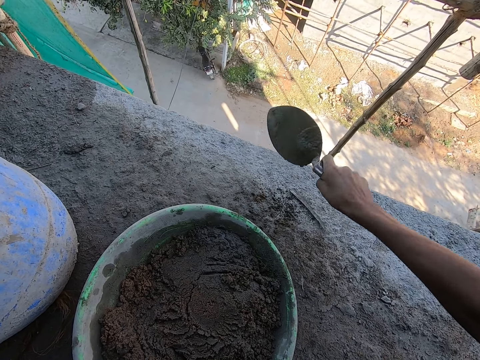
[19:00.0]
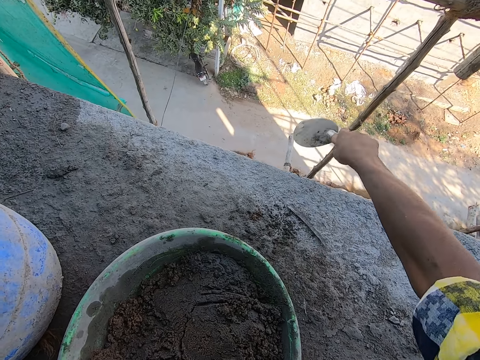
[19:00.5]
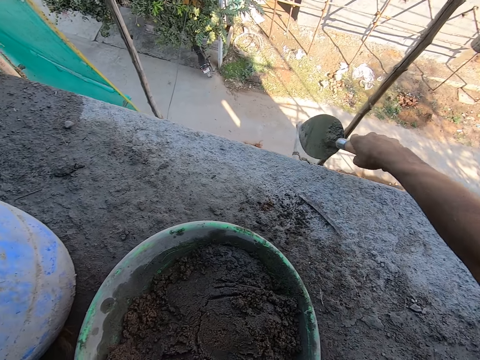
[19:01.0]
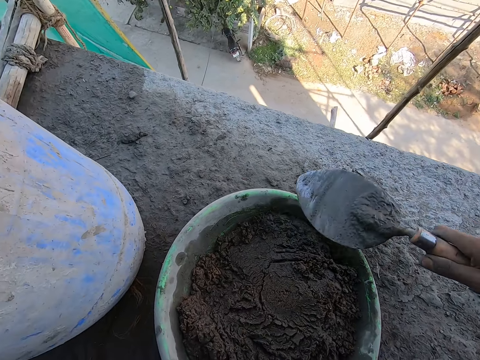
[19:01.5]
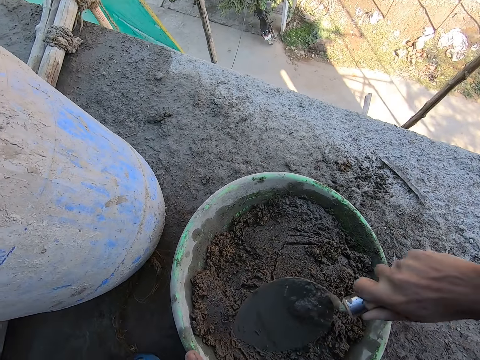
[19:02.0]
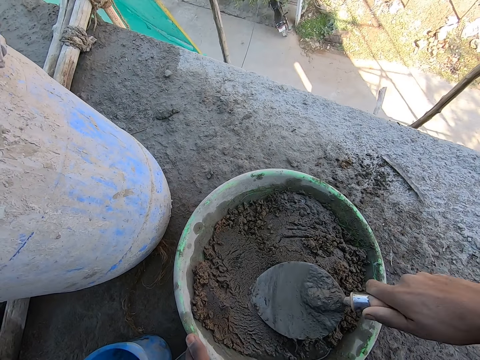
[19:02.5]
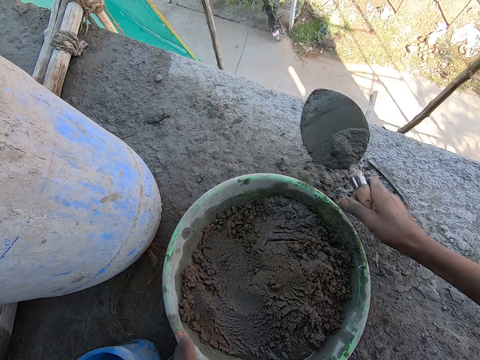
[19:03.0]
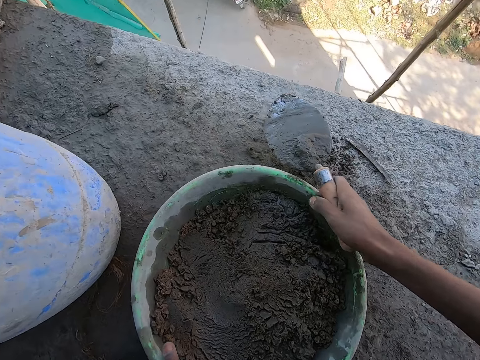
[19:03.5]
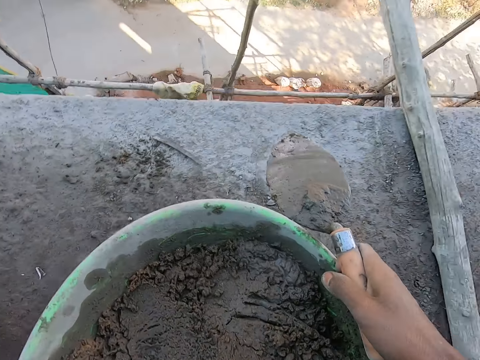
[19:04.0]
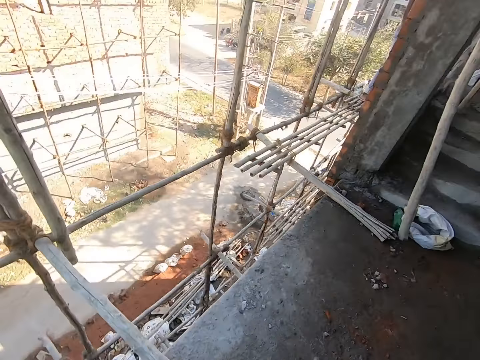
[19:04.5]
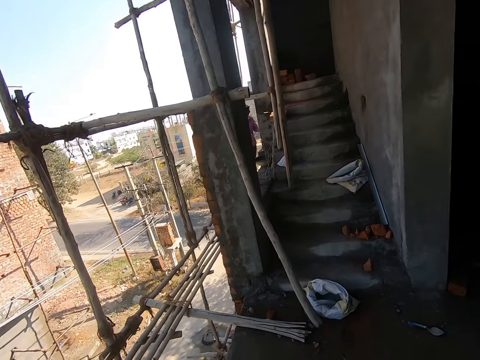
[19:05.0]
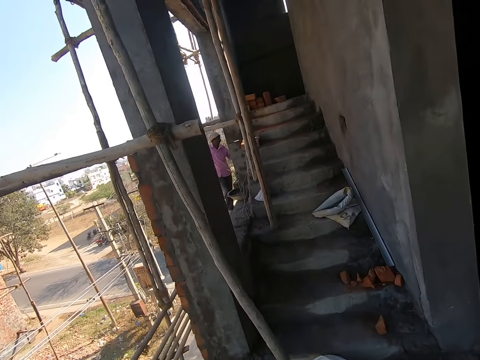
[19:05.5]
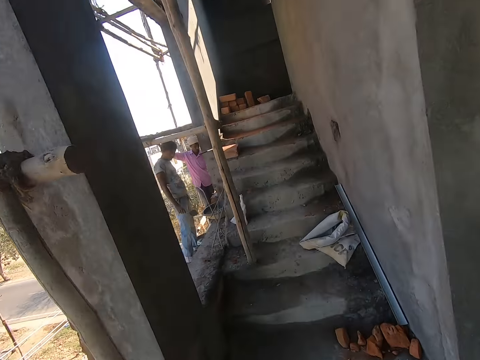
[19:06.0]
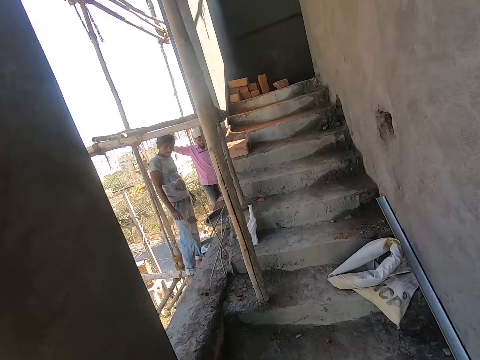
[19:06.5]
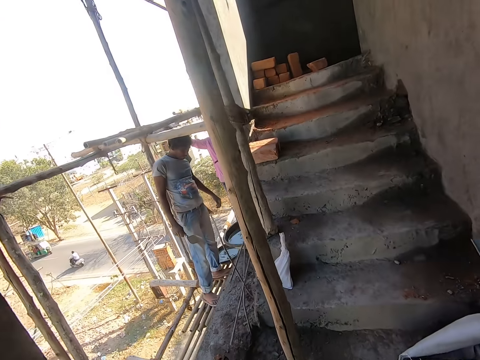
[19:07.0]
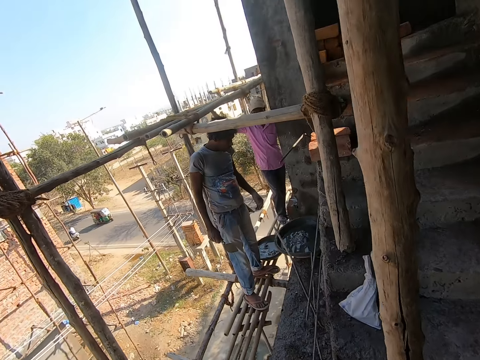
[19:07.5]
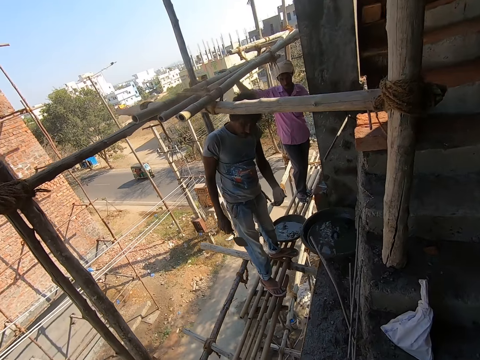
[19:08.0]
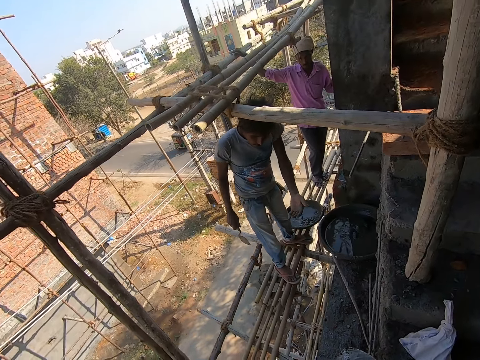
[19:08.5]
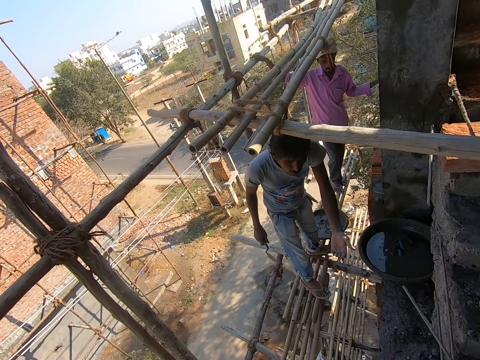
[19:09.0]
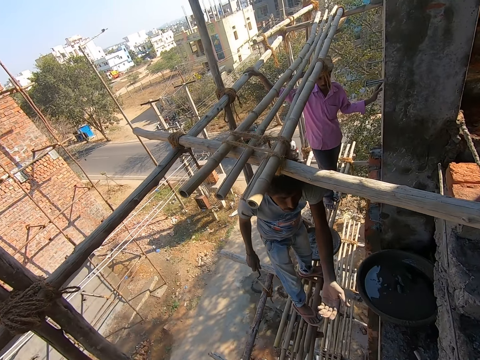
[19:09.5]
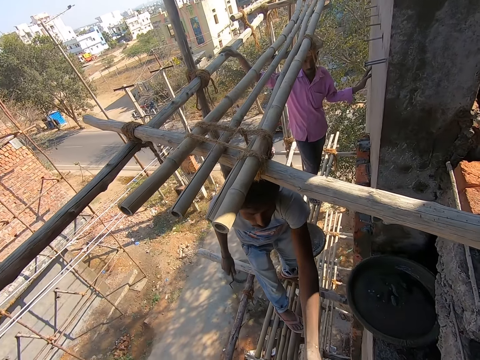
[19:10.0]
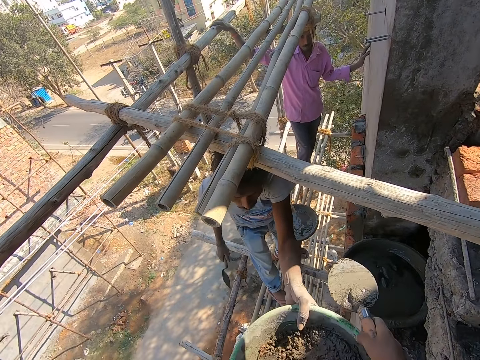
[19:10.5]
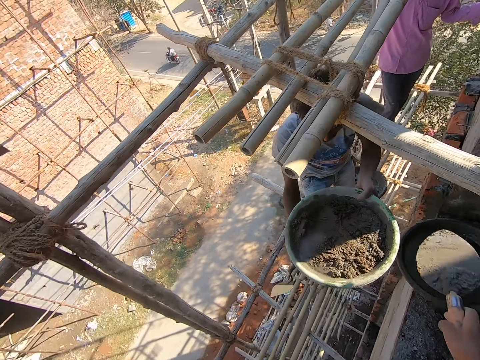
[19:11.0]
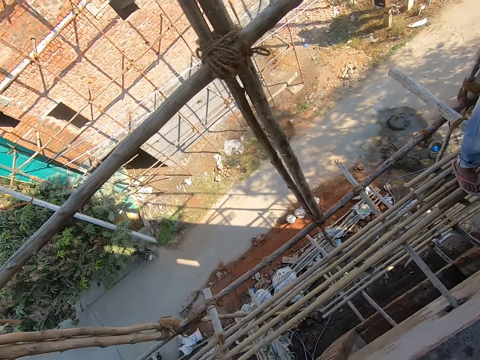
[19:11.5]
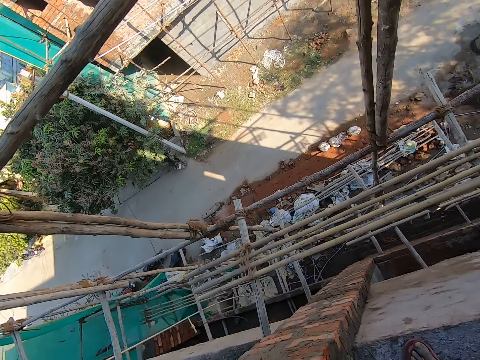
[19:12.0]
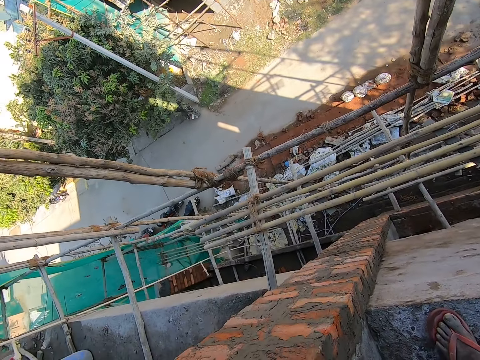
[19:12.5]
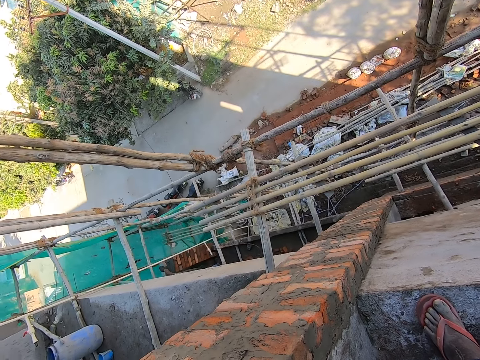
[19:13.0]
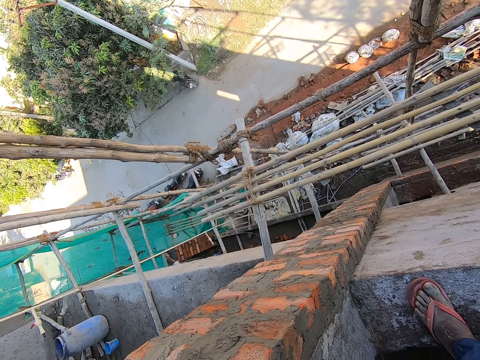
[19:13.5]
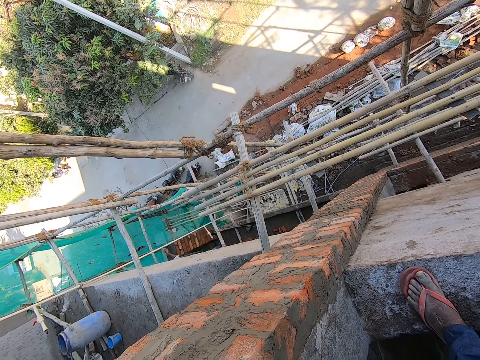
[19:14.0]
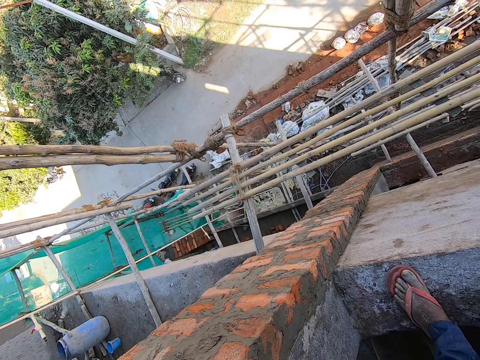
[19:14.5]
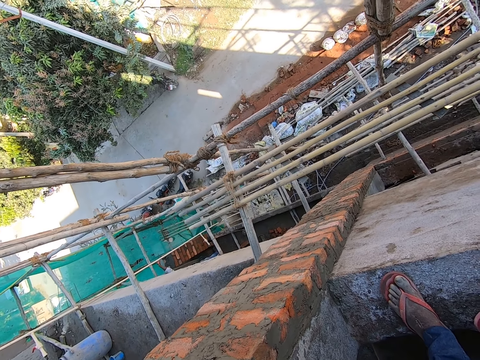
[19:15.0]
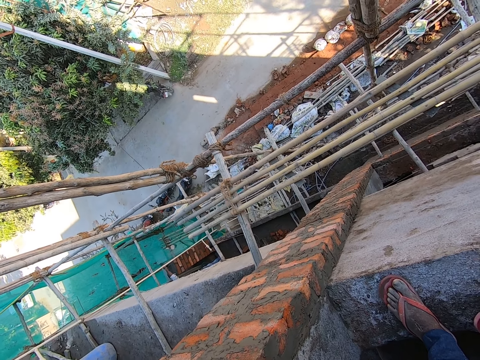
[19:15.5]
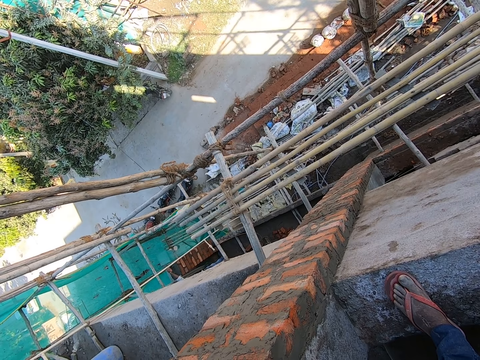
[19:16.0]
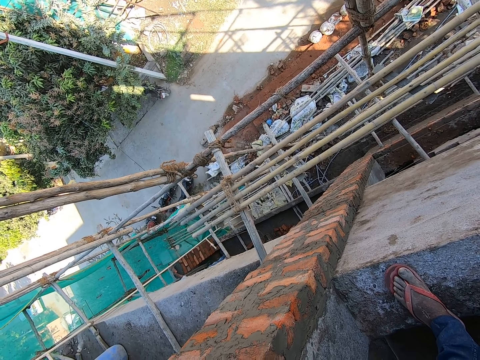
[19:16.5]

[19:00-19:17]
The camera wearer rubs the top of the mortar with the hand trowel in his right hand. He puts the trowel on top of the mortar. He levels the mortar with the trowel. He picks up the head pan of mortar from the ground with both hands. He moves towards a staircase. He passes the head pan of mortar to a man with both hands. The man holds the head pan of mortar with both hands. The camera wearer looks down from the top of a building.

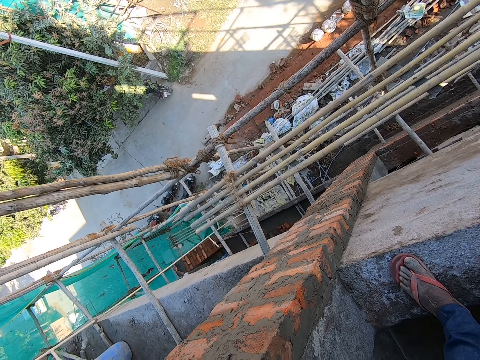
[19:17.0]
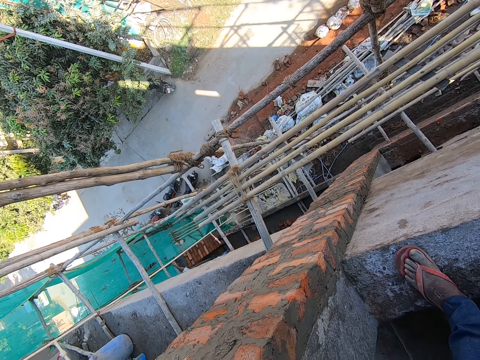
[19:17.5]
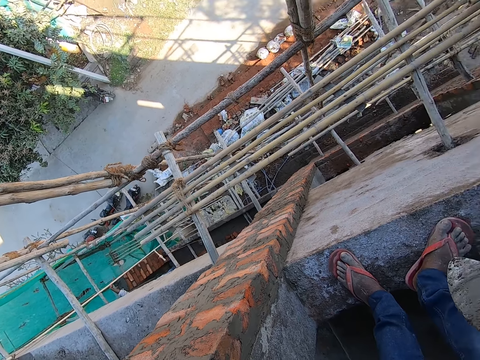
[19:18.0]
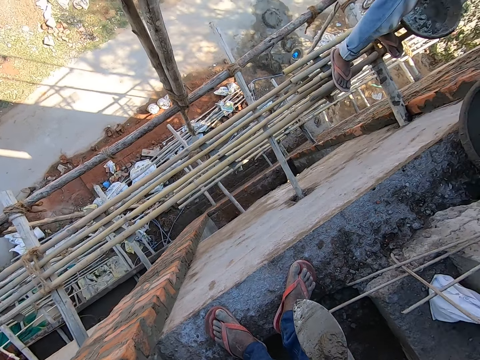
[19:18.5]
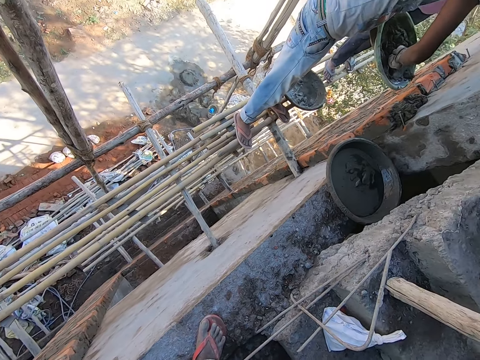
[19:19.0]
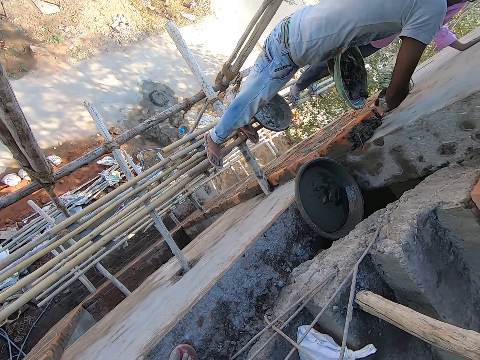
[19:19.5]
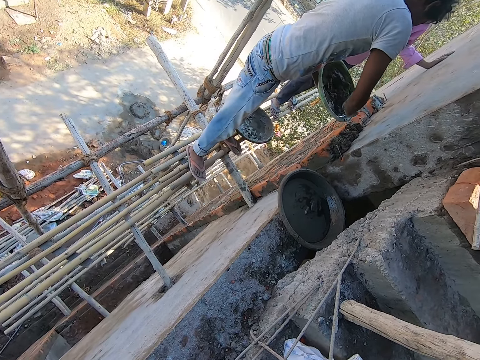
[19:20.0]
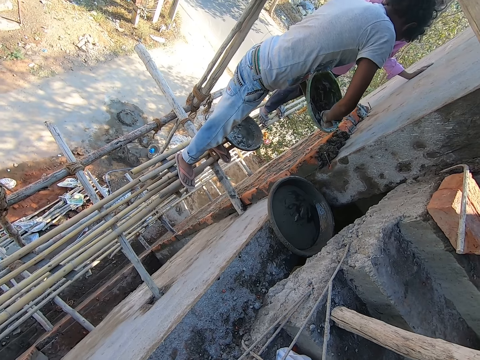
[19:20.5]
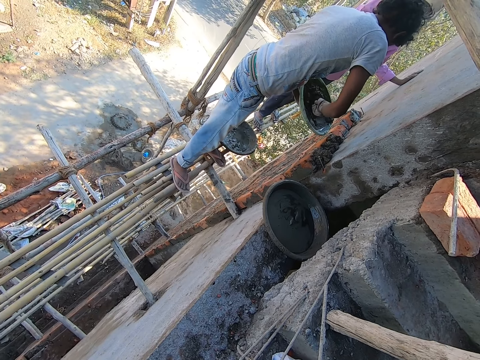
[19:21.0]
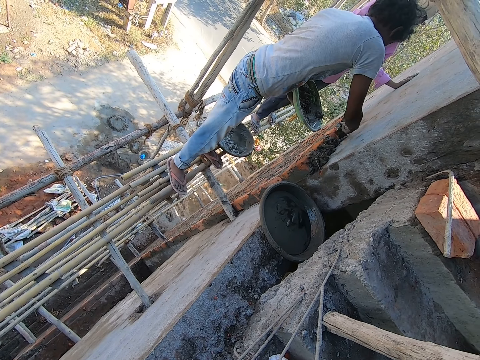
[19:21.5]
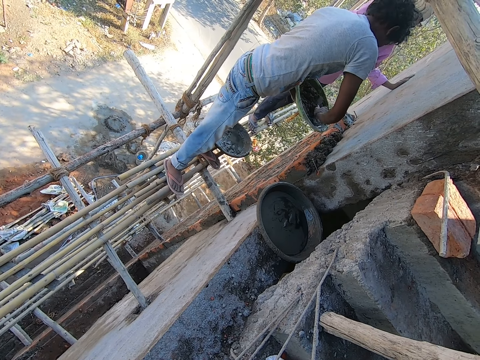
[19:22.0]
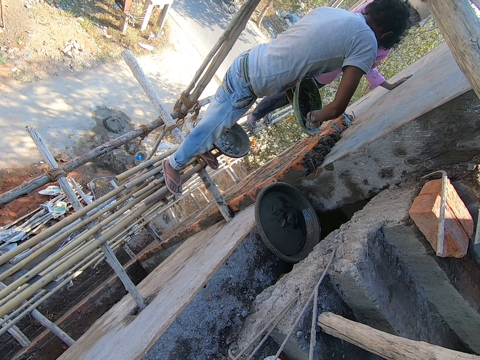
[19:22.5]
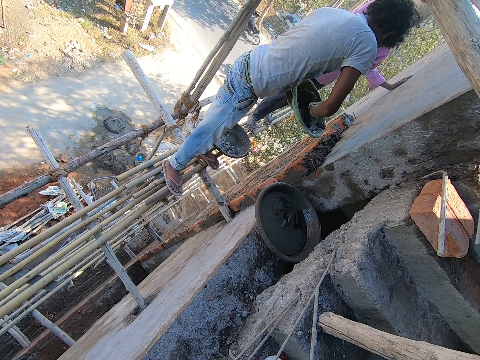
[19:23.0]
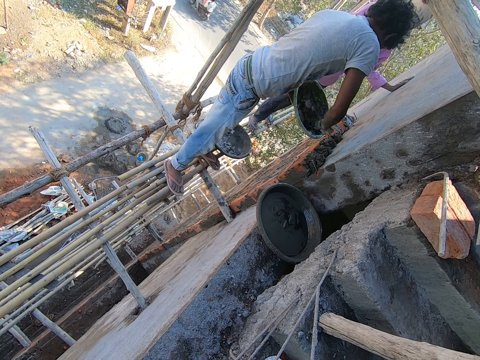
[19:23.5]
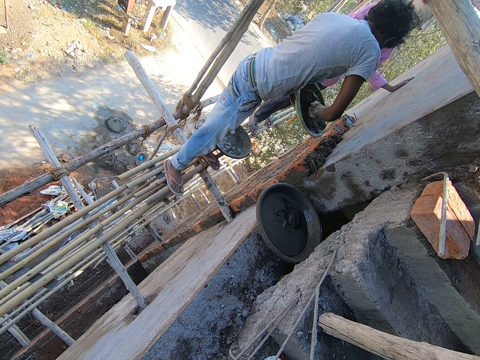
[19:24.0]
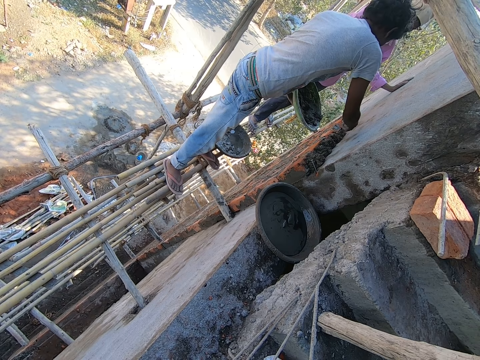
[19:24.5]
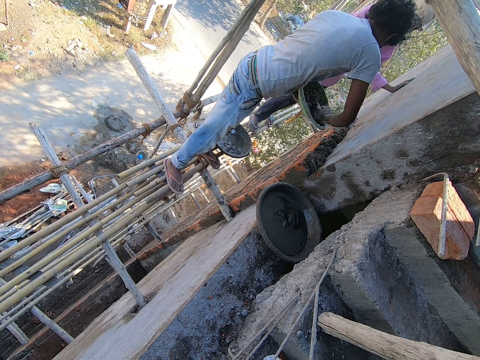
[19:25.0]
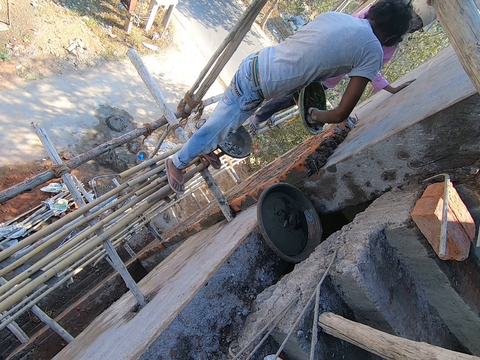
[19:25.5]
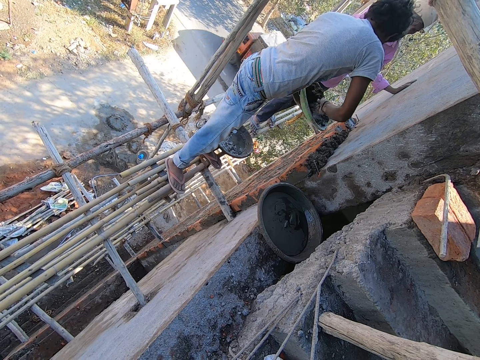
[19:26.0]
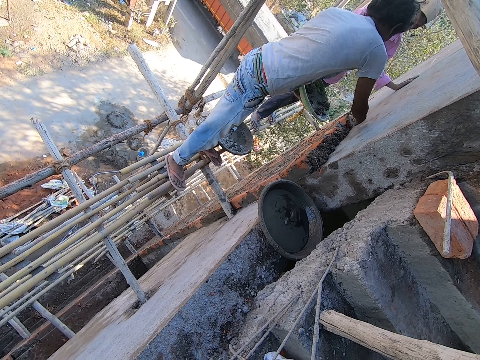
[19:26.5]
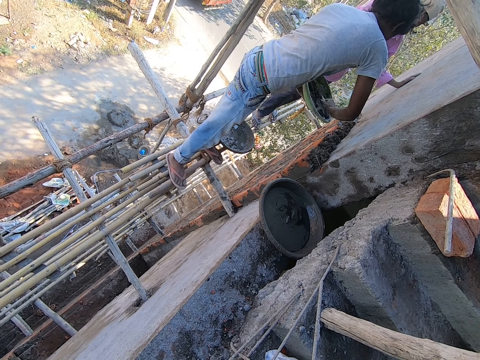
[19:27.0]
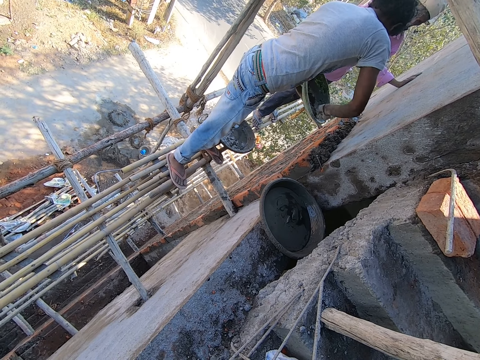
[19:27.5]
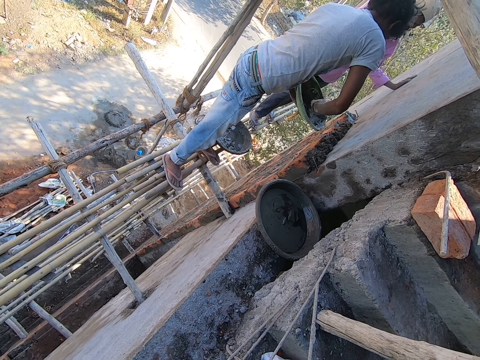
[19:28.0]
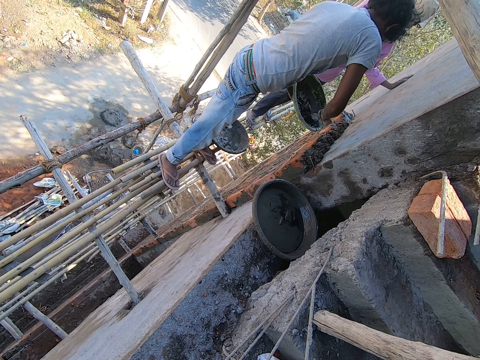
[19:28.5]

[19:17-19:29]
The man scoops mortar from the head pan with a hand trowel in his right hand. The man pastes mortar on the top of a wall with the hand trowel in his right hand. The man scoops mortar from the head pan with the hand trowel in his right hand. The man pastes mortar on the top of the wall with the hand trowel in his right hand. The man mixes mortar in the head pan with the hand trowel in his right hand. The man scoops mortar from the head pan with the hand trowel in his right hand. The man pastes mortar on the top of the wall with the hand trowel in his right hand. The man mixes mortar in the head pan with the hand trowel in his right hand. The man scoops mortar from the head pan with the hand trowel in his right hand. The man pastes mortar on the top of the wall with the hand trowel in his right hand. The man mixes mortar in the head pan with the hand trowel in his right hand. The camera wearer looks at the man.
